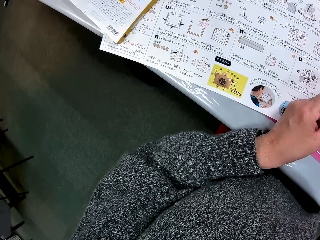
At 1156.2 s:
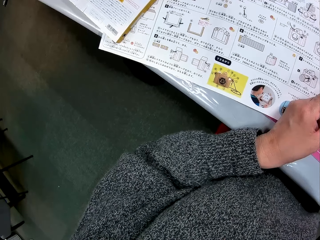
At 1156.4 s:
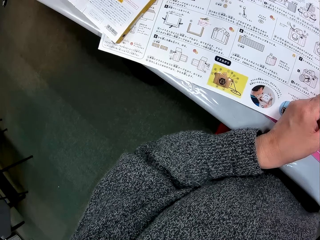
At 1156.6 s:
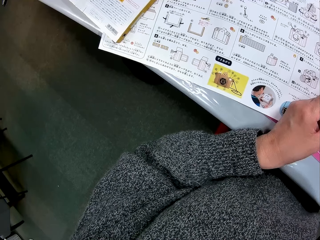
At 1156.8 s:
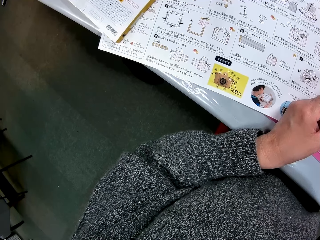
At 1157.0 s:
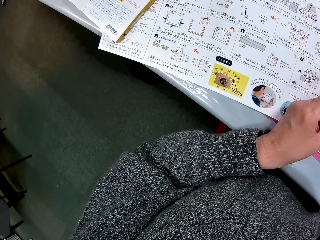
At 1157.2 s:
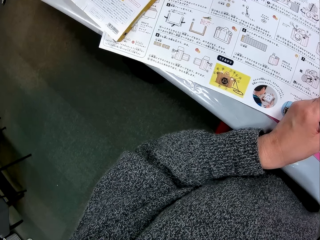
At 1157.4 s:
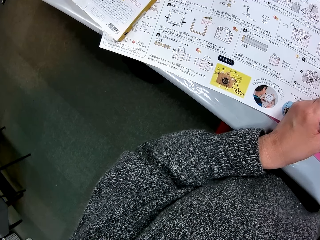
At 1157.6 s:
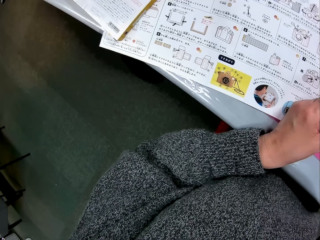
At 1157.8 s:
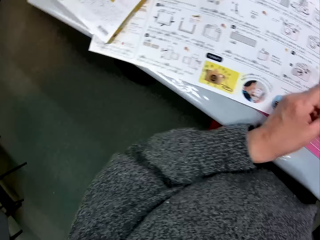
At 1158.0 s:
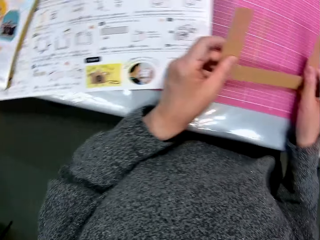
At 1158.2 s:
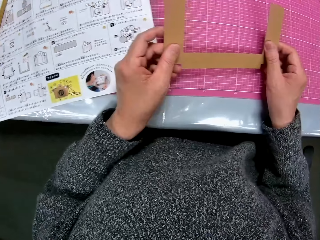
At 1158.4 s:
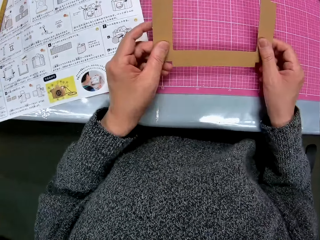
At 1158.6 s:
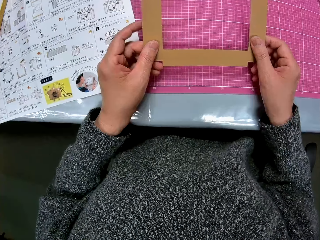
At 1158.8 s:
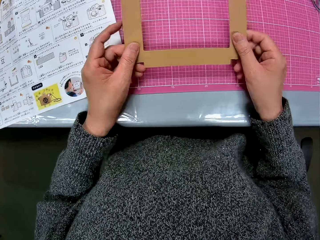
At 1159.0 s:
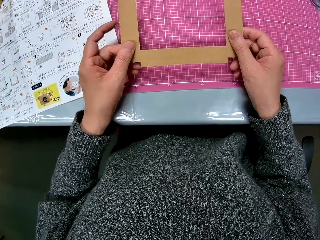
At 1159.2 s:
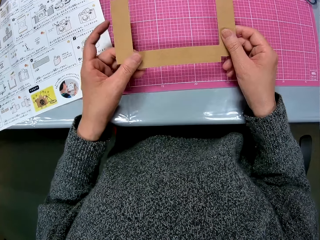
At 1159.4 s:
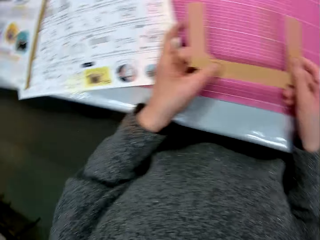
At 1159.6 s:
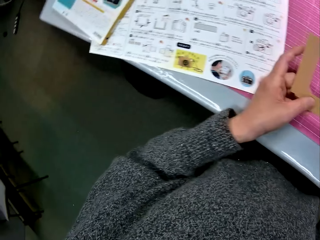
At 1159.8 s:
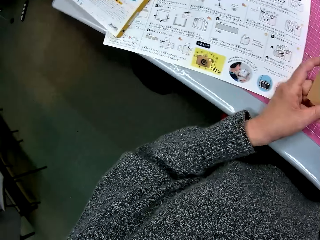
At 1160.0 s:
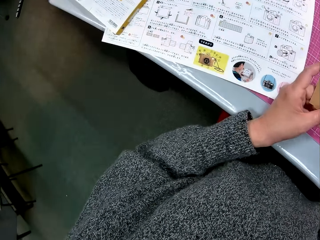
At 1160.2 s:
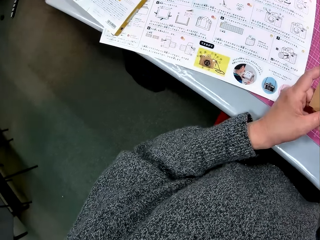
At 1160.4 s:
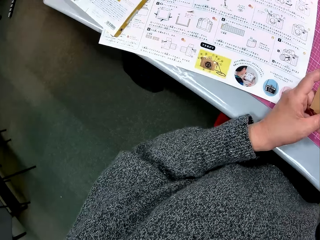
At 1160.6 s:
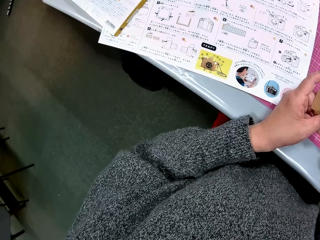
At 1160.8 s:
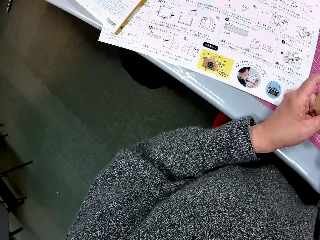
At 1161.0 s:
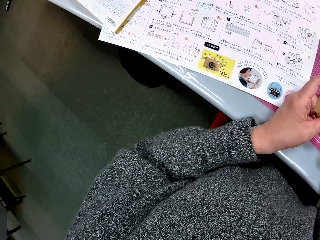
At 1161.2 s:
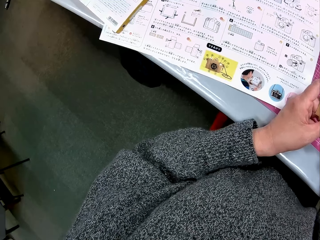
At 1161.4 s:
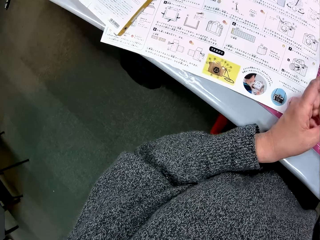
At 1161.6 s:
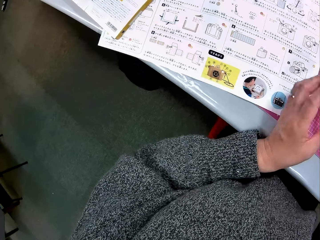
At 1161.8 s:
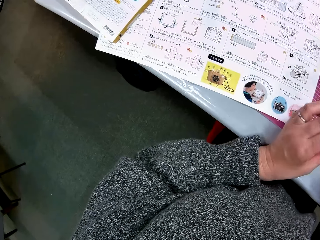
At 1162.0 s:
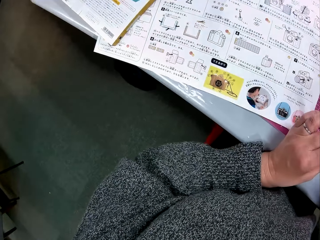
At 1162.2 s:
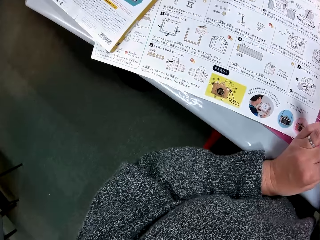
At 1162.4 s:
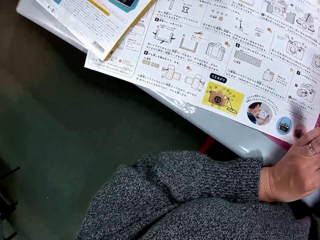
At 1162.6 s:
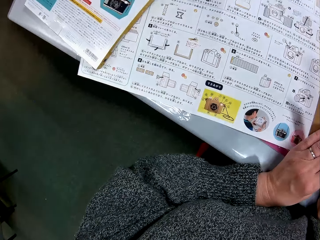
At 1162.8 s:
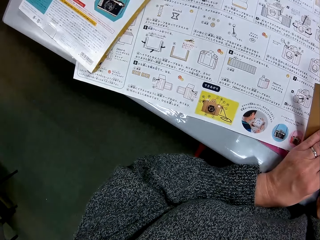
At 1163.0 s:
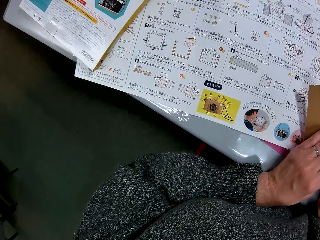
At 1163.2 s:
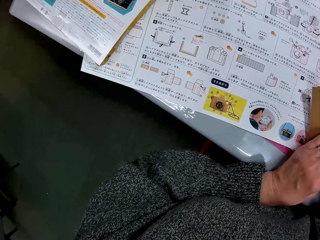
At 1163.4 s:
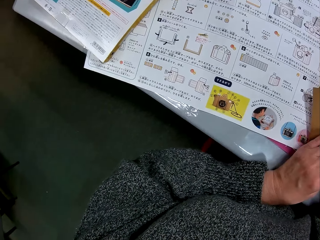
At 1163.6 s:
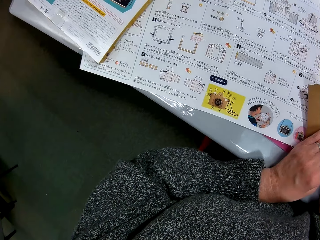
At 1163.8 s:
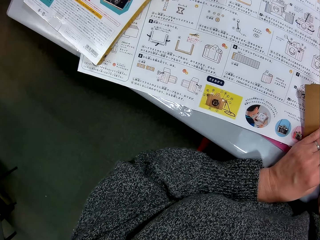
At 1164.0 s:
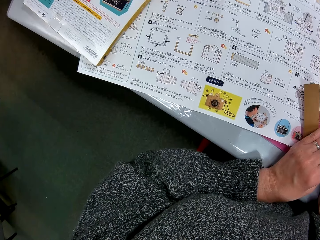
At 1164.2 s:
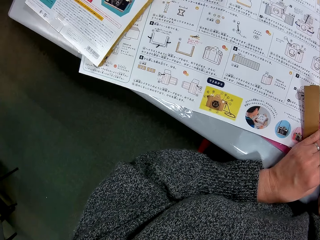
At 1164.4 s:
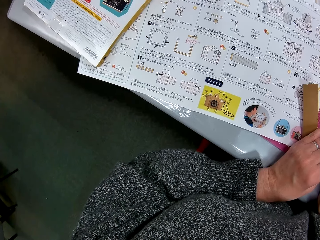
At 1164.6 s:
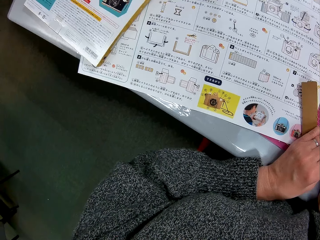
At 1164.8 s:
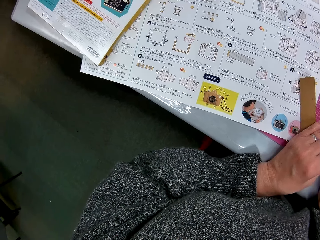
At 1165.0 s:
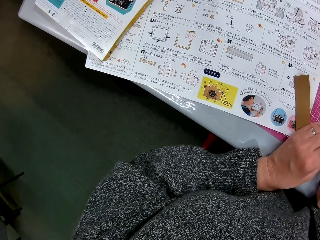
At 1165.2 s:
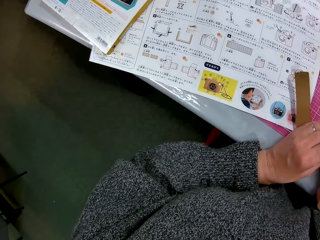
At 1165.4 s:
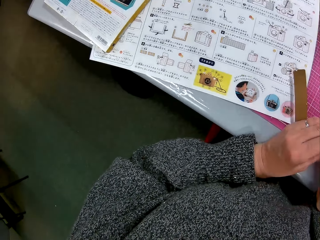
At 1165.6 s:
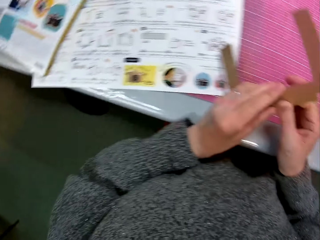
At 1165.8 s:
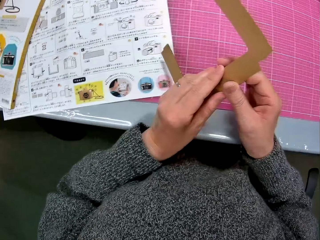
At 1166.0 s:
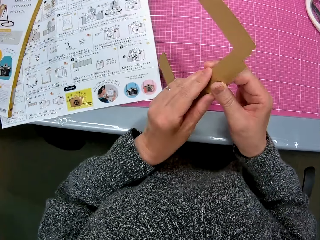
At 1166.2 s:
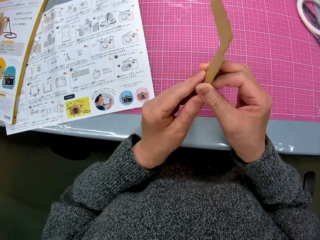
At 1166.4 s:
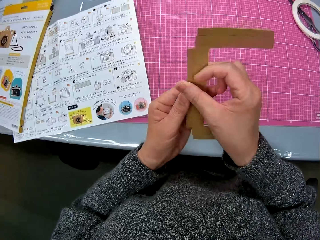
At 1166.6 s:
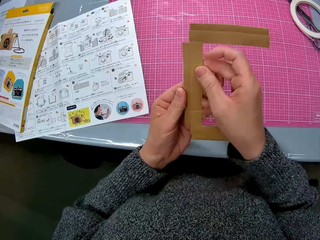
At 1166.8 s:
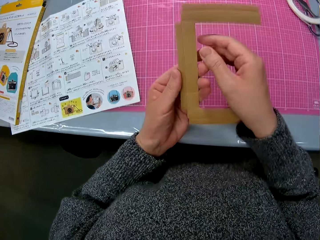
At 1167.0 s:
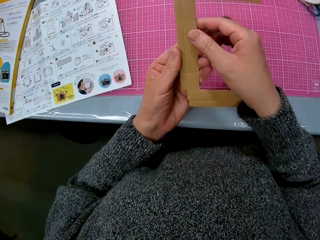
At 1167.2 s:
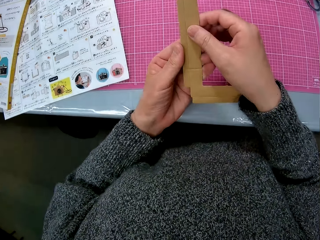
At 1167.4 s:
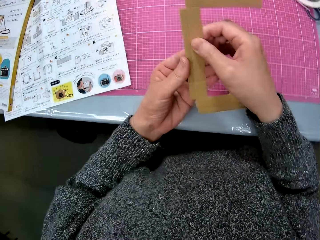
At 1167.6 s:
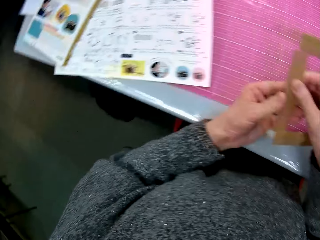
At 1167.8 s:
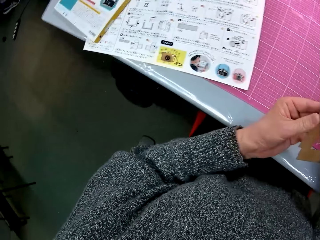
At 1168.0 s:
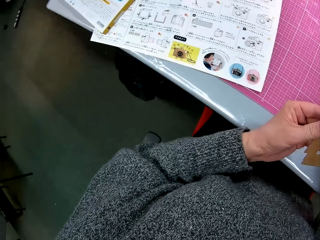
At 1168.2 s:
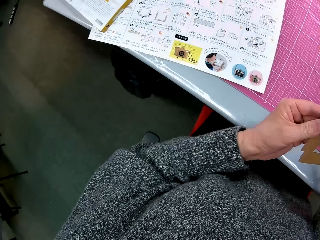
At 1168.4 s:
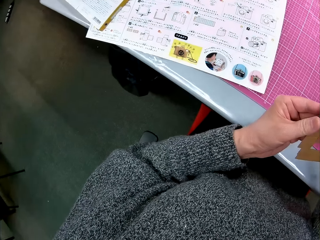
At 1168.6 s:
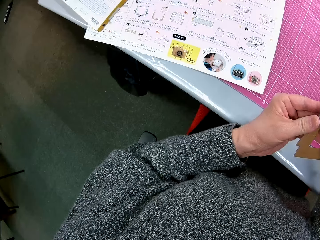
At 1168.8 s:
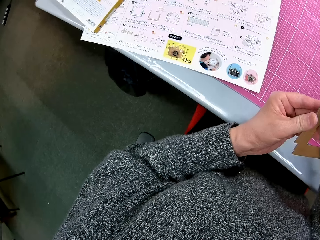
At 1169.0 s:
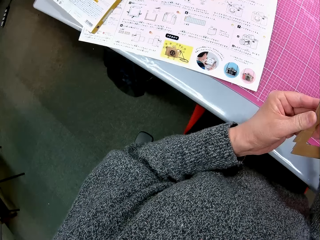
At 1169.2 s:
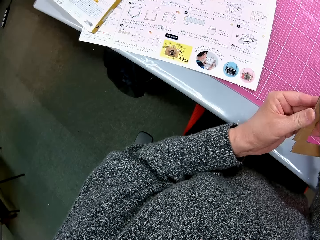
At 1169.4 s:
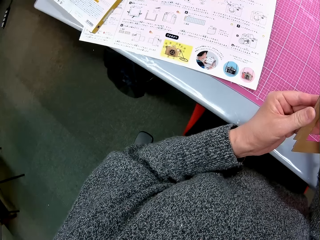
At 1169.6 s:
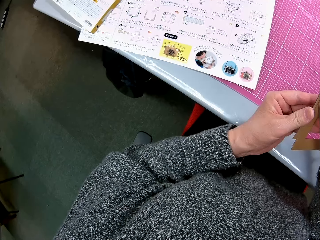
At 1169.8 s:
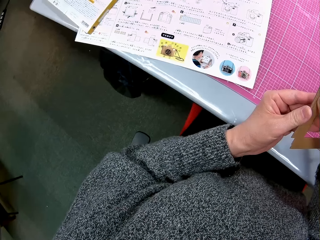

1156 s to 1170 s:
The camera wearer looks at the piece of cardboard. He reads the paper. He turns over the cardboard piece in his hand.

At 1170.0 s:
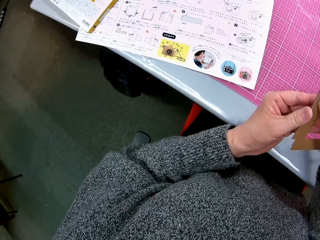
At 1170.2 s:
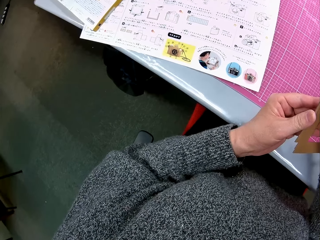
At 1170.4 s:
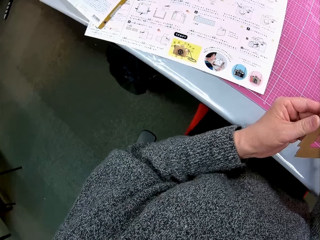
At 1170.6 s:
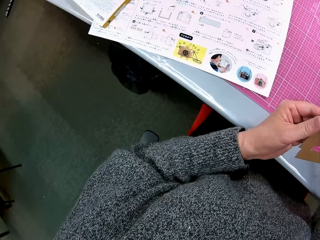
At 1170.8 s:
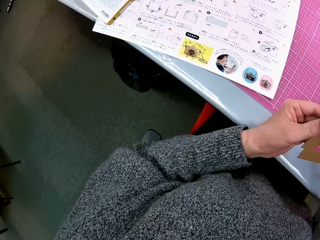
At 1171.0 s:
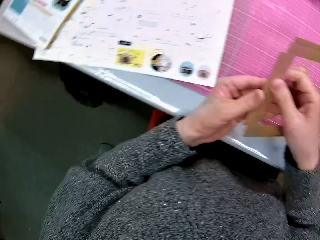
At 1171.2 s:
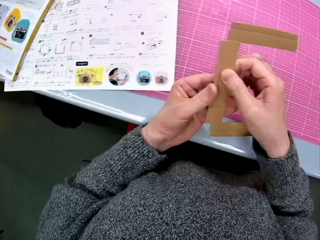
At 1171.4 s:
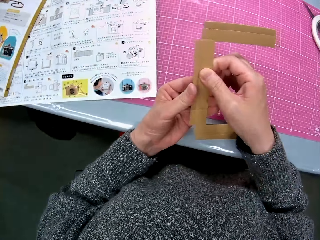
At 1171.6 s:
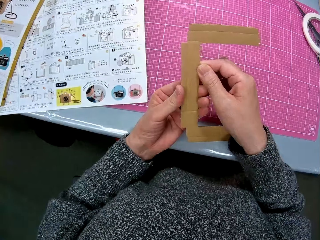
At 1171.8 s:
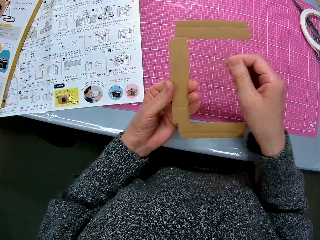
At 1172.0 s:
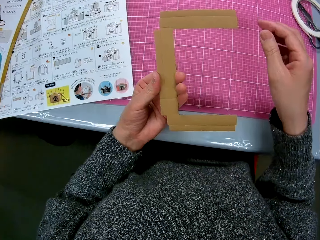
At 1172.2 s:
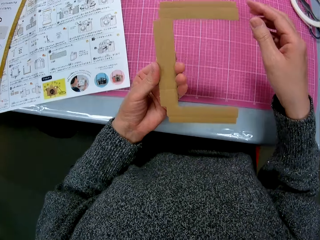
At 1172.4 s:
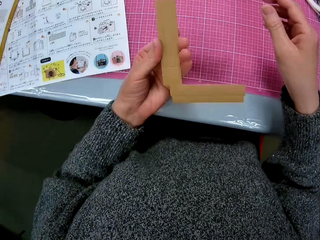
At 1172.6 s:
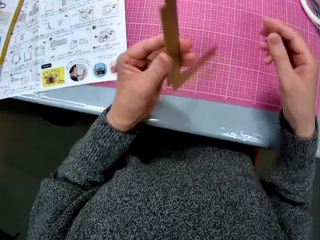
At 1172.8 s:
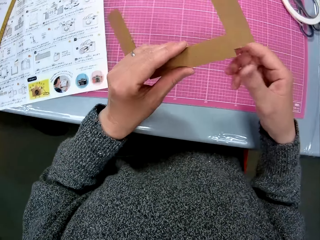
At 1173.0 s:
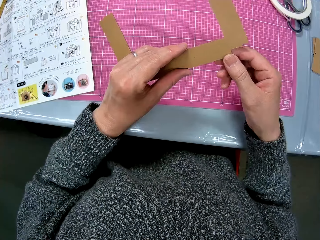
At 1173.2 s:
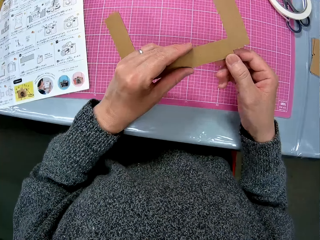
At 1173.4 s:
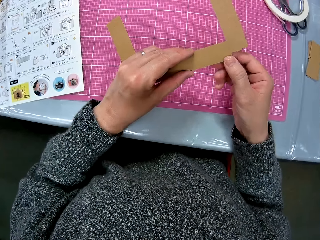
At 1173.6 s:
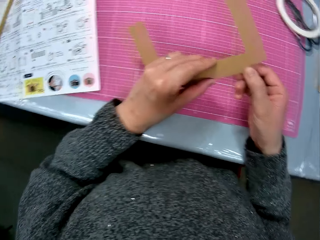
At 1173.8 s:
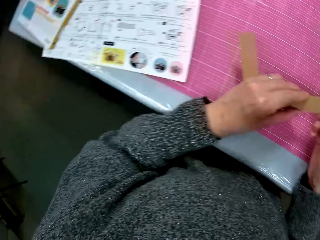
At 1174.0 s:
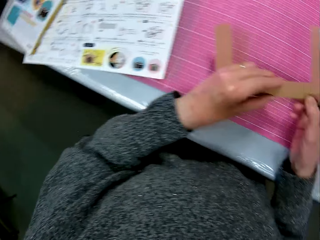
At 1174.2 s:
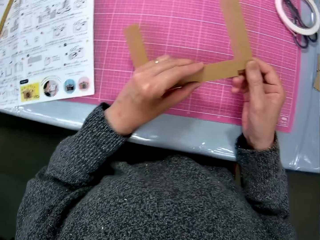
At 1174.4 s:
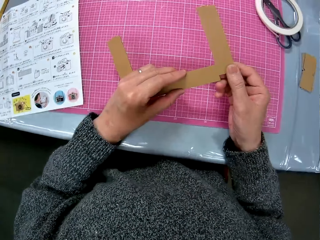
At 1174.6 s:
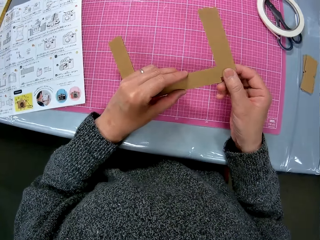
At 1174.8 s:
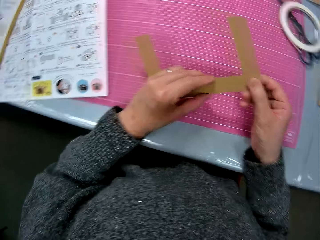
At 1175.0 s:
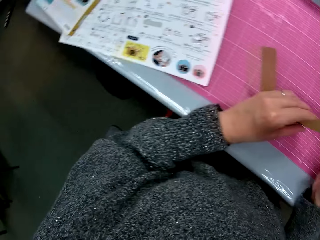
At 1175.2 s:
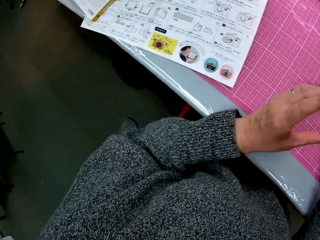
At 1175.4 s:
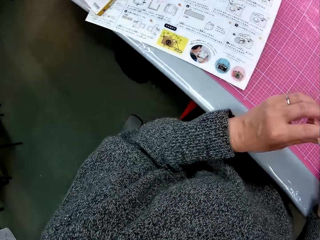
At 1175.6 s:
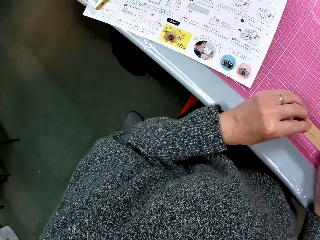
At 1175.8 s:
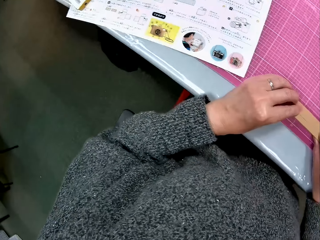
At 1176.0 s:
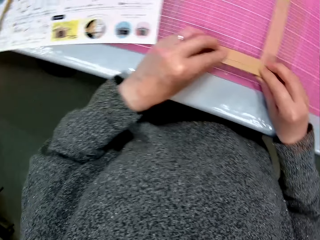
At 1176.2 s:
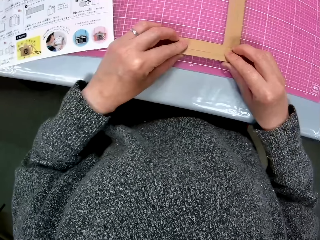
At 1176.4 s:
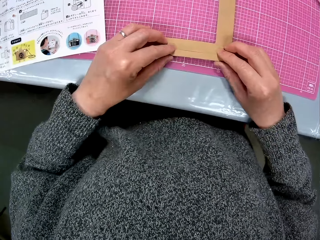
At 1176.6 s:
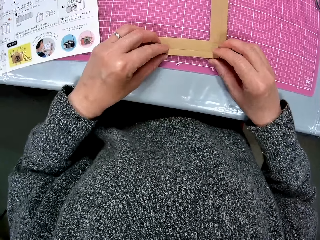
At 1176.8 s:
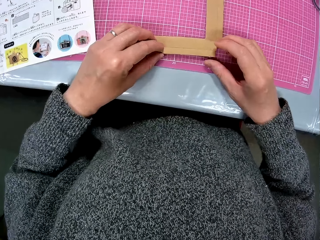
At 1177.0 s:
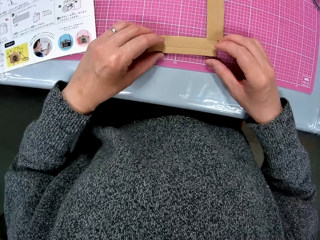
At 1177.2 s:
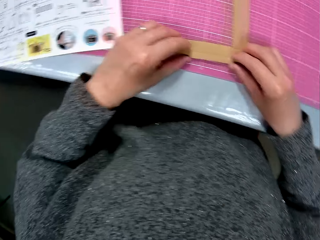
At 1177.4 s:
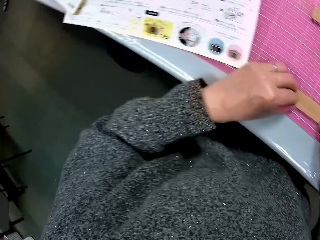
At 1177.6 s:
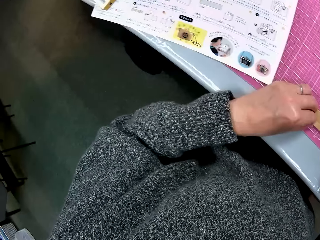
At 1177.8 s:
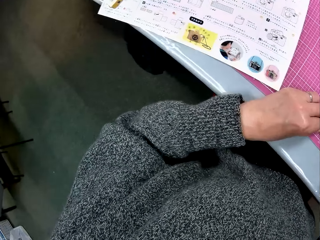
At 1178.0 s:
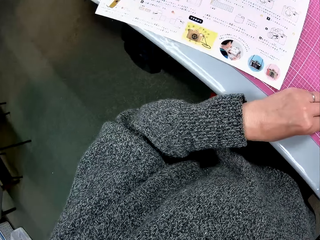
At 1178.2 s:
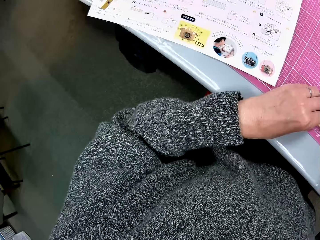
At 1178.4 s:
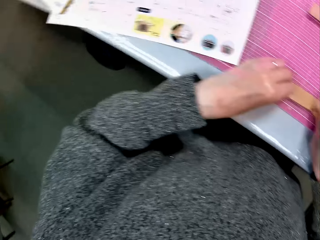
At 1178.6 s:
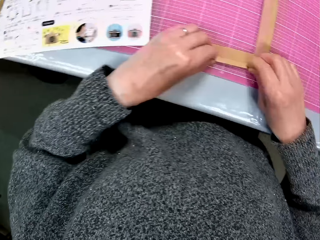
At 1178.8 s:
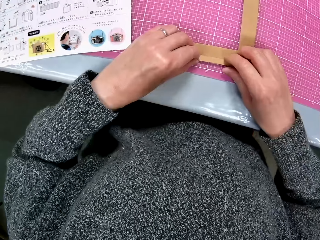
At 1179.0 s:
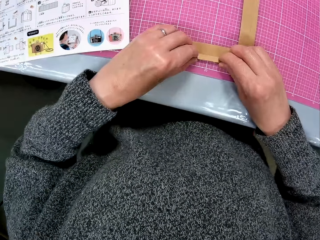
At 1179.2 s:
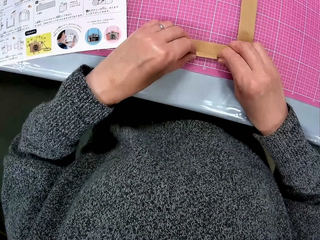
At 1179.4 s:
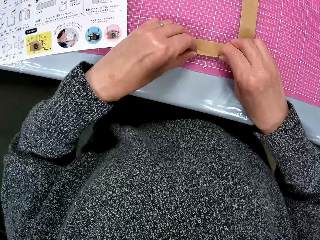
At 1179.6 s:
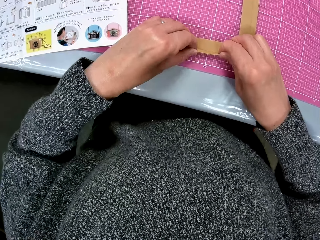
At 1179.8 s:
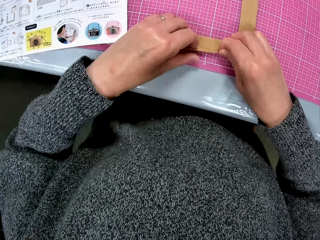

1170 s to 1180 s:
The camera wearer holds the piece of cardboard. He turns over the cardboard piece in his hand. He places the cardboard piece on the cutting sheet. He folds a tip of the cardboard piece.
